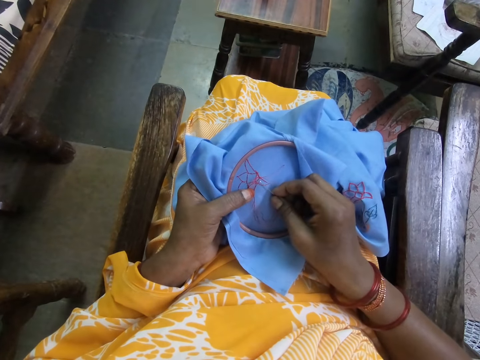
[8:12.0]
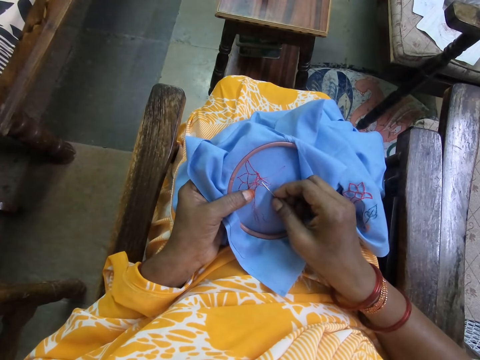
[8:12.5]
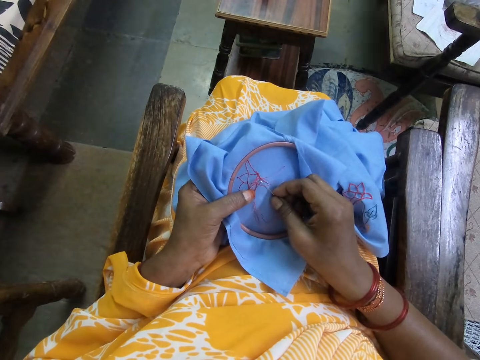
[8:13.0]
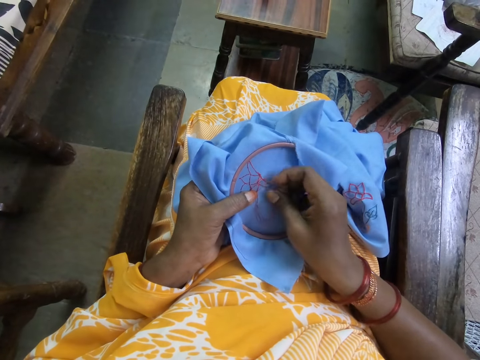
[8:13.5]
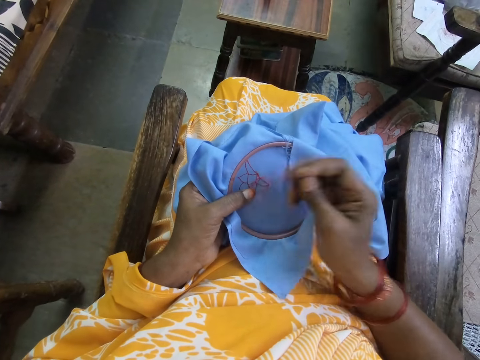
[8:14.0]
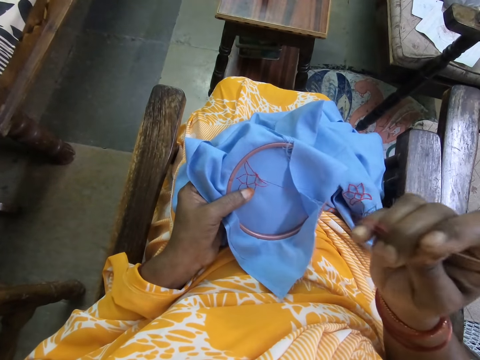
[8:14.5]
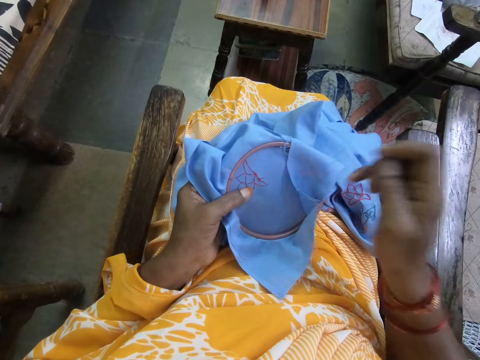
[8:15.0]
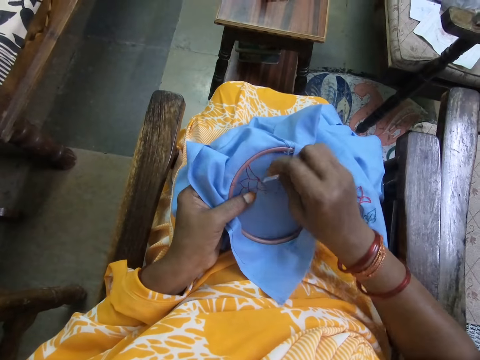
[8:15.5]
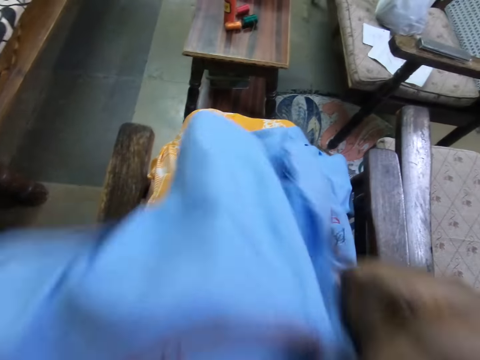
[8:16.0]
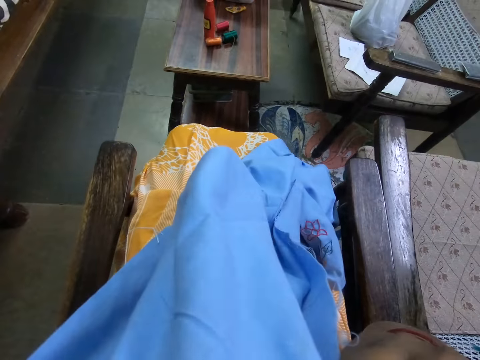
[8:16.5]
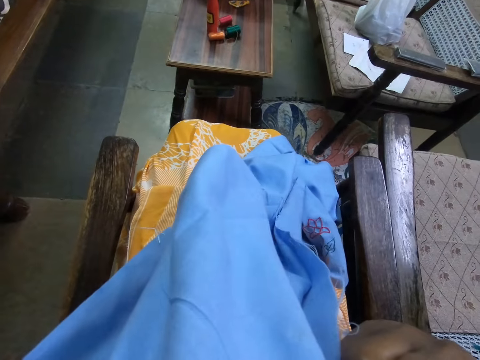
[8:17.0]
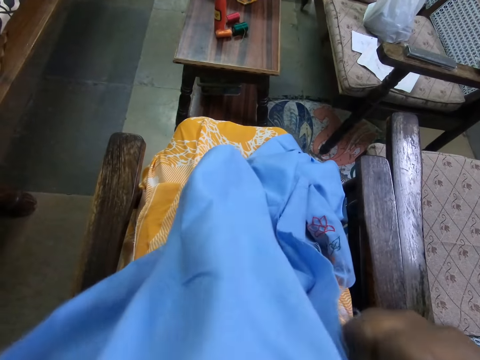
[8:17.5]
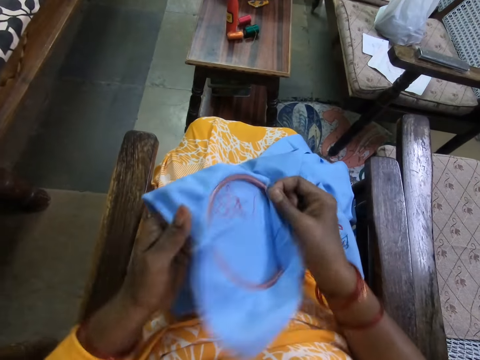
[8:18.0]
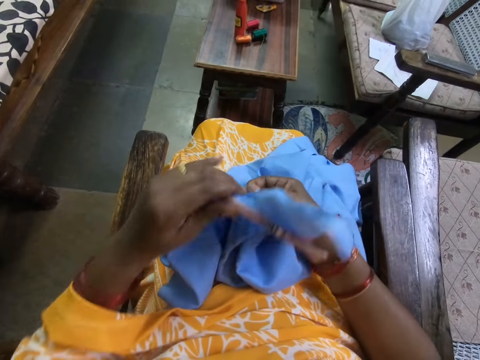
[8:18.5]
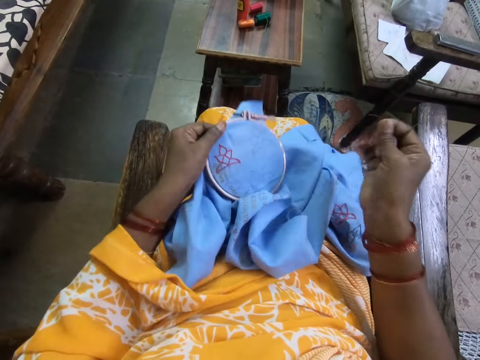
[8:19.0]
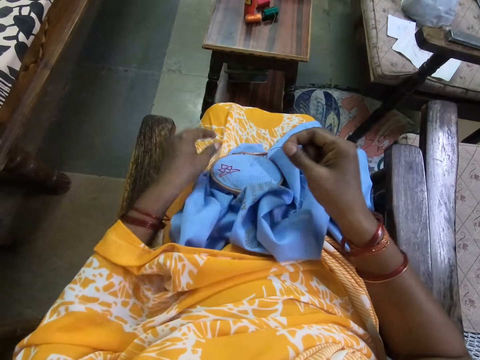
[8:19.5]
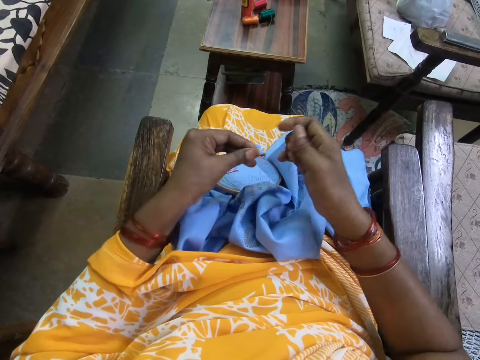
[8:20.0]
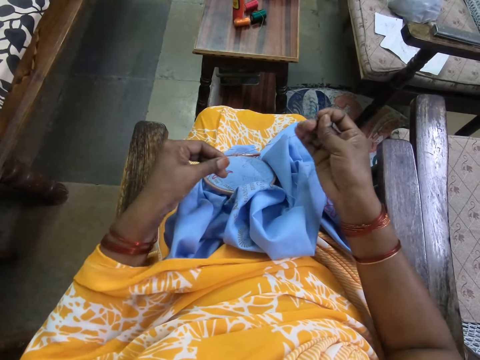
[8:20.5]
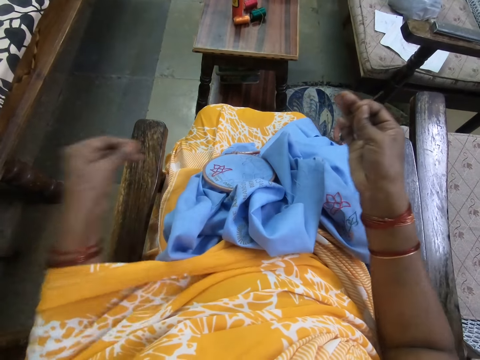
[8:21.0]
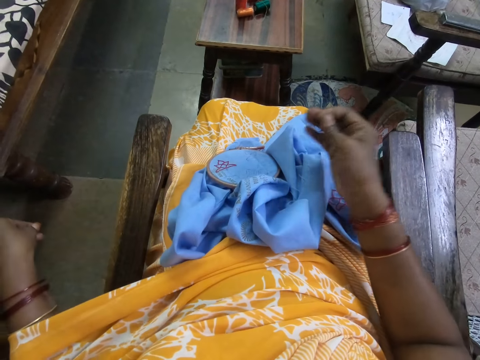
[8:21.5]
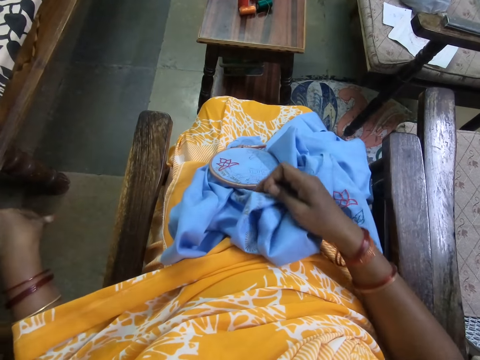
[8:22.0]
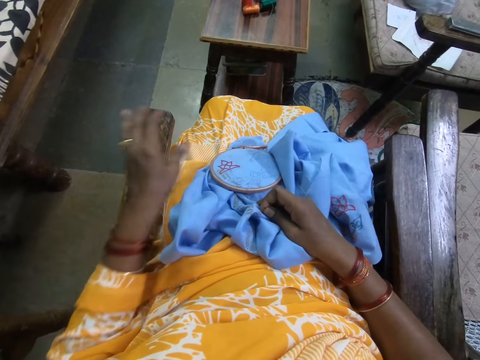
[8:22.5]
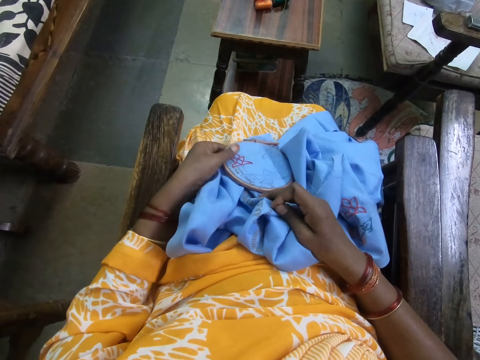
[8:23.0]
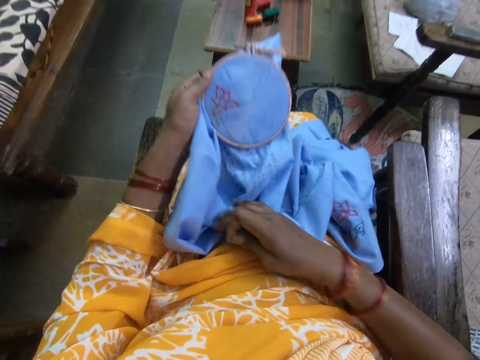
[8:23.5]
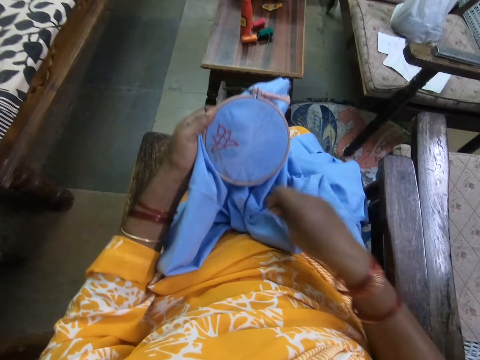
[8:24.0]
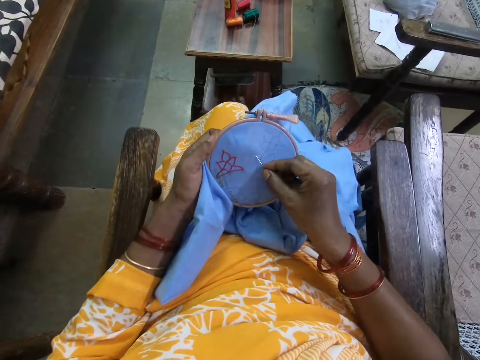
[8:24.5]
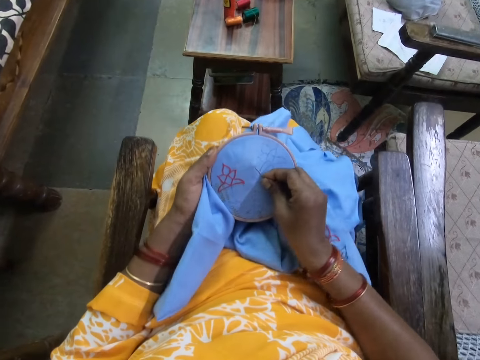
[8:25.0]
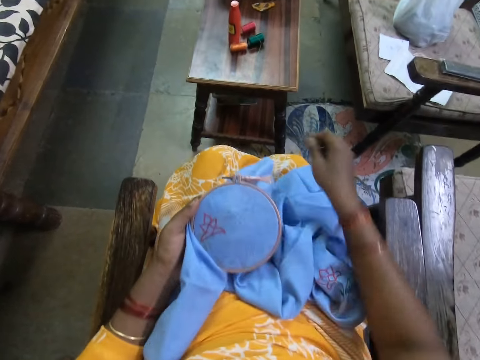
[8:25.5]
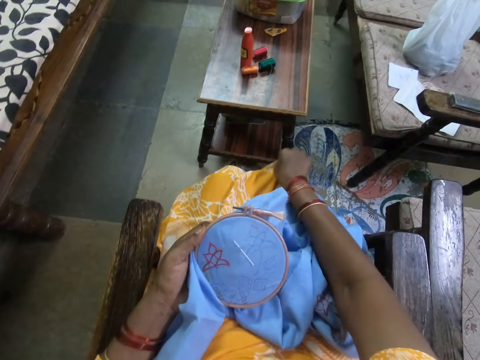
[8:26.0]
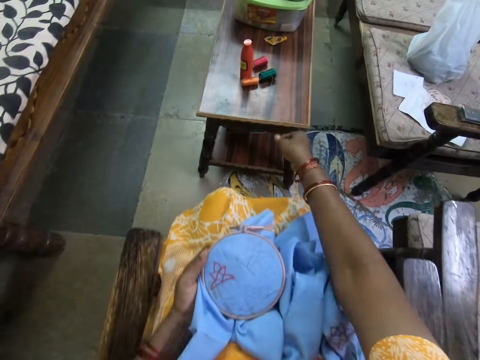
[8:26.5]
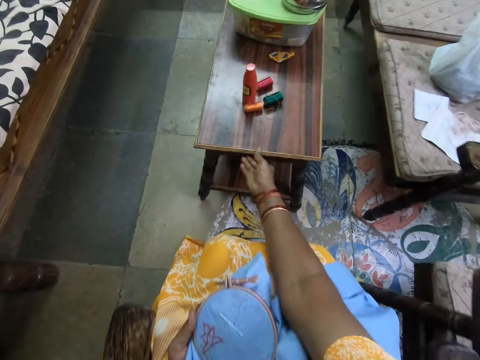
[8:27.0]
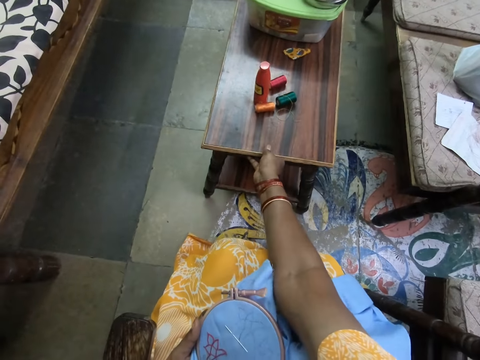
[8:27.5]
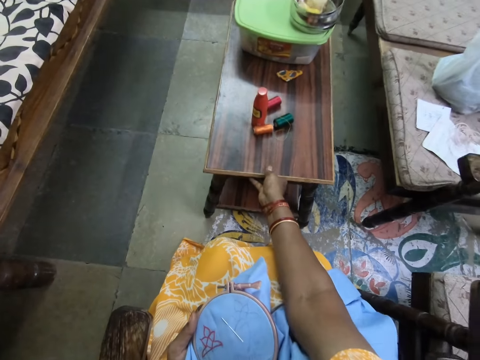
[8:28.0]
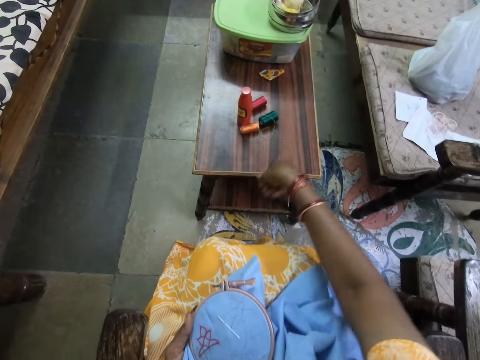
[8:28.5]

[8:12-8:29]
The camera wearer raises the canvas to her face with both hands. She cuts the thread on the fabric with her teeth. She passes the canvas from her right hand to her left hand. She places the canvas in her left hand on her lap. She adjusts the thread on the needle in her right hand with her left hand. She throws the thread on the floor in the room. She holds the fabric from the canvas to her lap with her right hand. She picks the canvas from her lap with her left hand. She adjusts the fabric from the canvas on her lap with her right hand. She inserts the needle in the fabric. She adjusts her skirt with her right hand. She pulls a table in the room with her right hand.

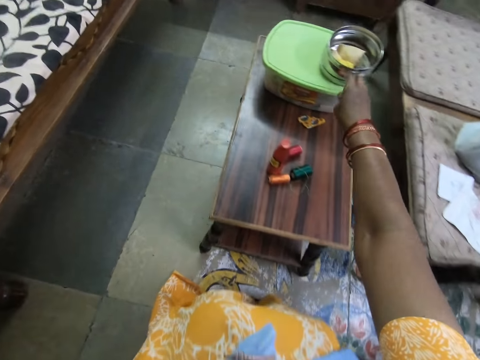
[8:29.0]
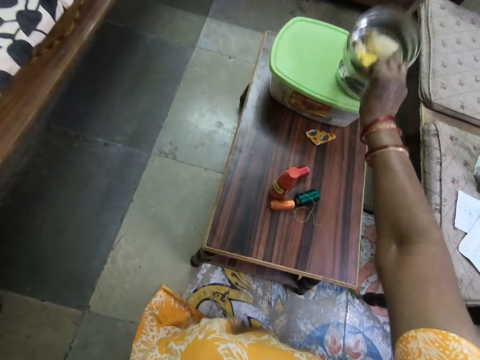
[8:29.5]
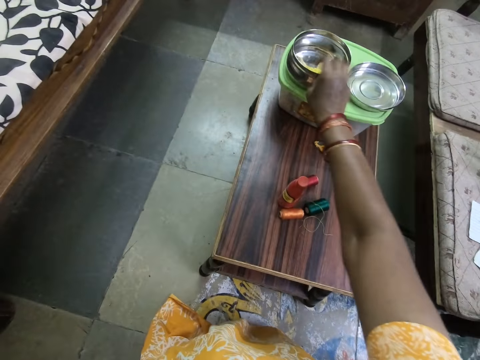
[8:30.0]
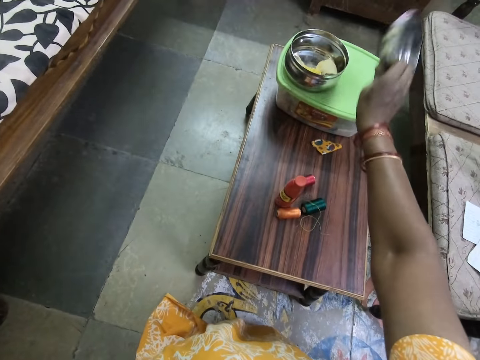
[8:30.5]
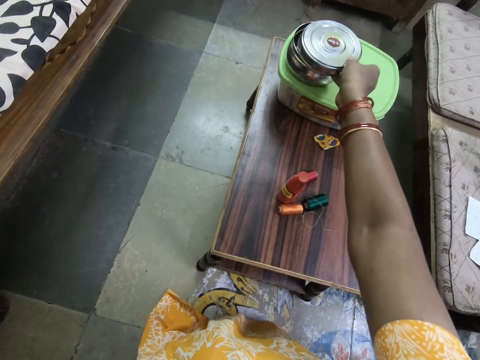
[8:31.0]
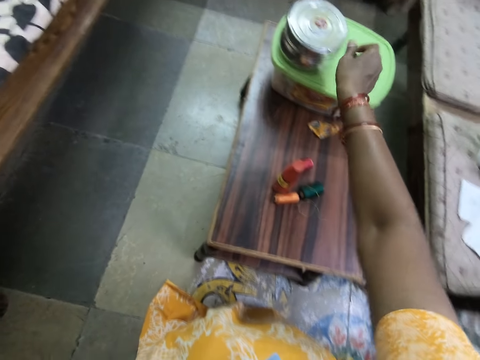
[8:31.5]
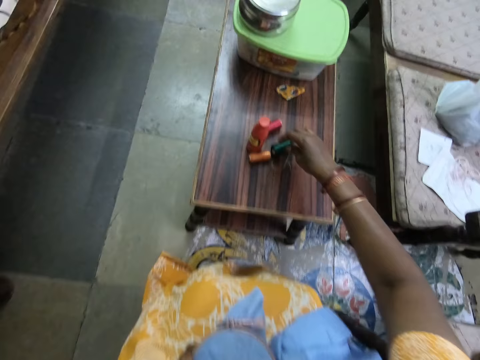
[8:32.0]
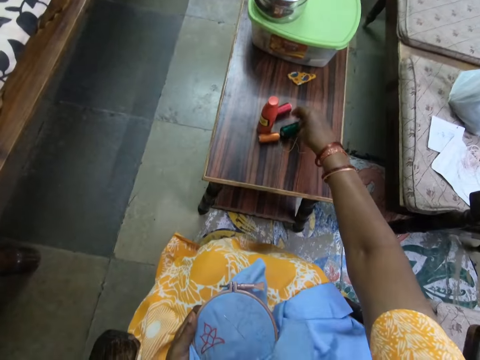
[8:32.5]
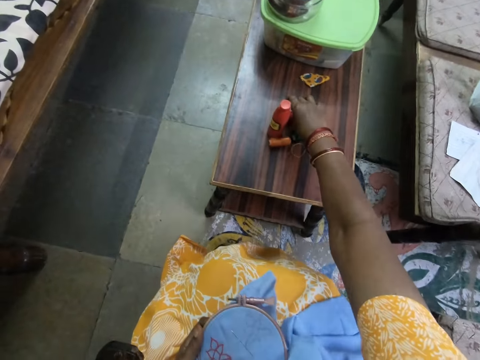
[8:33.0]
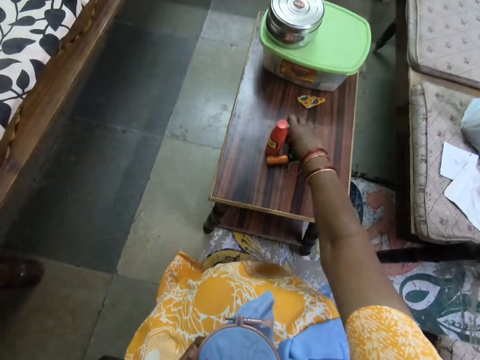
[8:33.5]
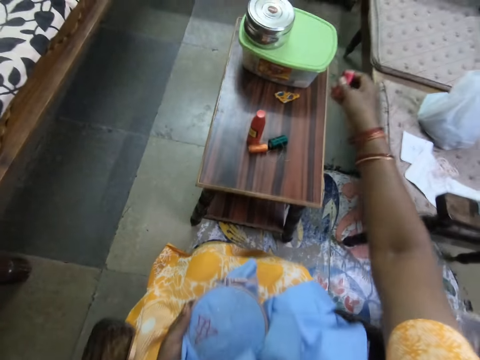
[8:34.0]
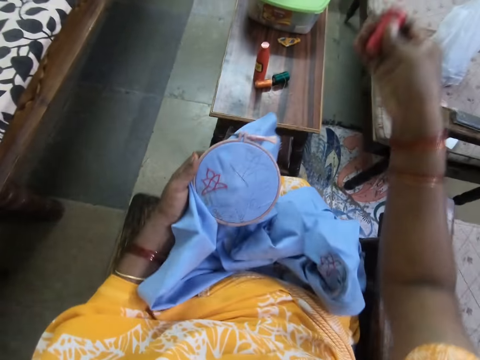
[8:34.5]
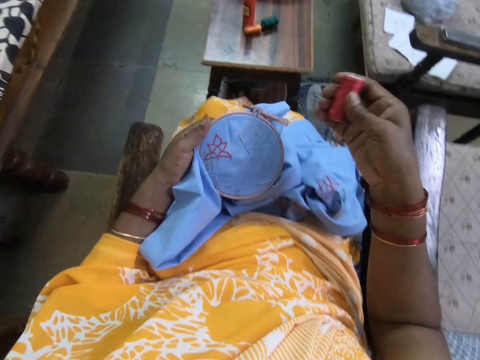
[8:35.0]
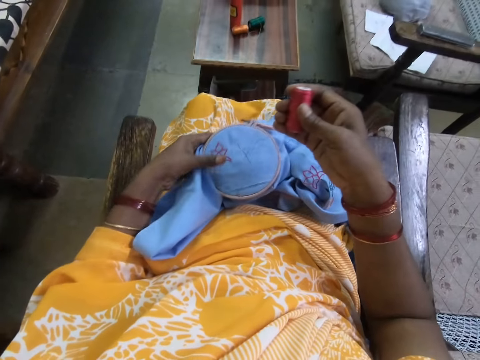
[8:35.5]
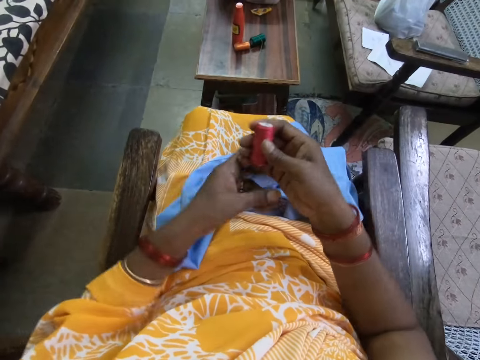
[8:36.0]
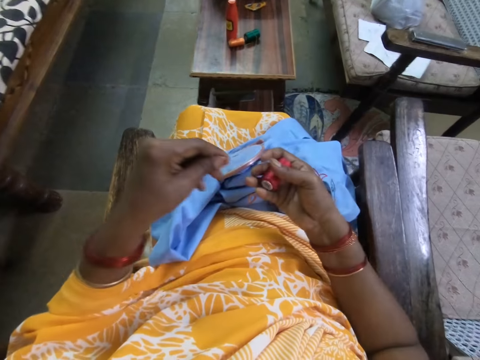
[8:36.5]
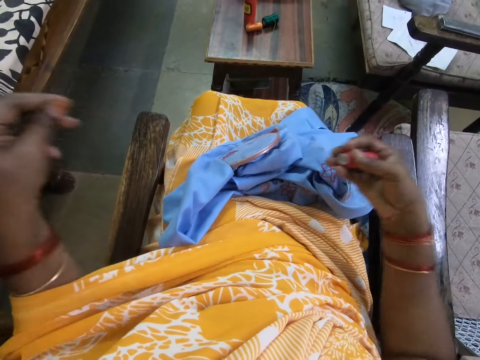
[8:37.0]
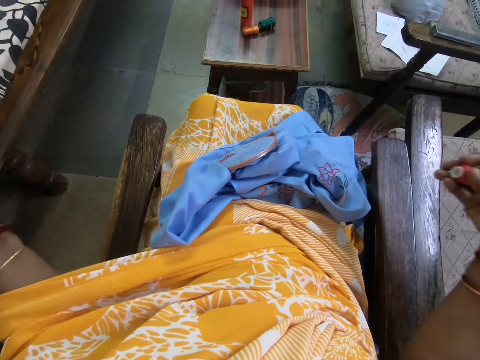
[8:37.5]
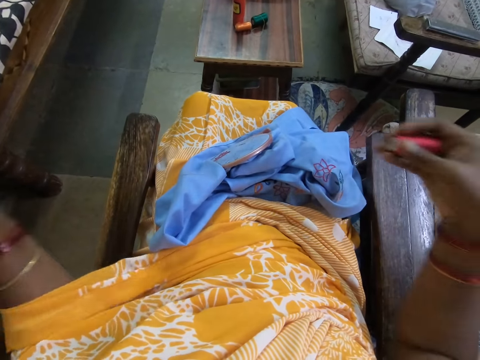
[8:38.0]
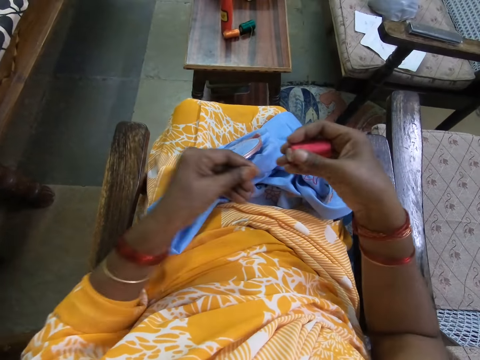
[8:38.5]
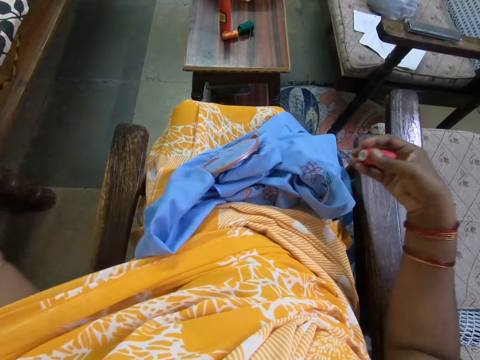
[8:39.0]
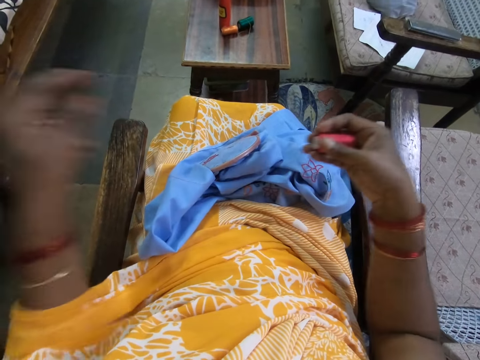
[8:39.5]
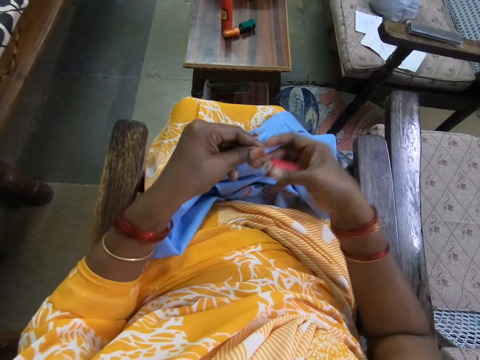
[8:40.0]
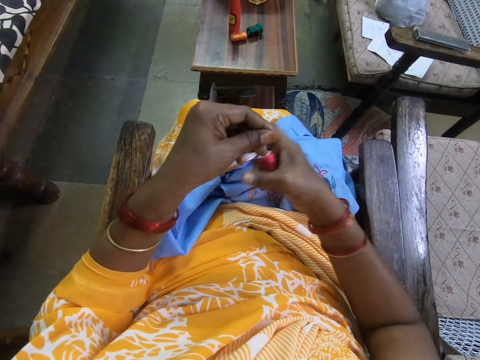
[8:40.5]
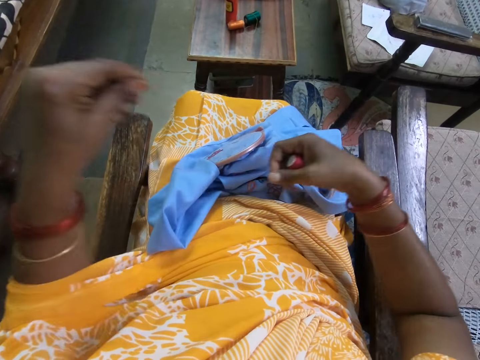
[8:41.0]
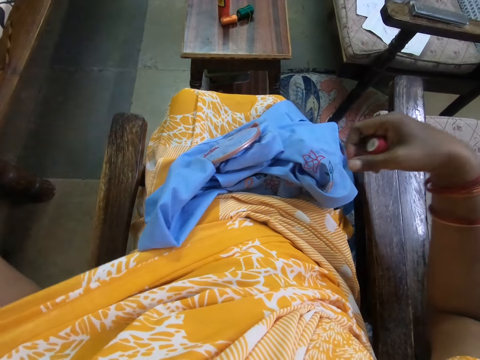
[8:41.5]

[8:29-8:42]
The camera wearer carries a food flask from a plastic on the table with her right hand. She places the food flask in her right hand on the plastic on the table. She picks a cover from the plastic on the table with her right hand. She places the cover in her right hand on the food flask on the plastic on the table. She picks a red thread from the table with her right hand. She places the canvas in her left hand on her lap. She pulls a strand of the red thread in her right hand with her left hand.
